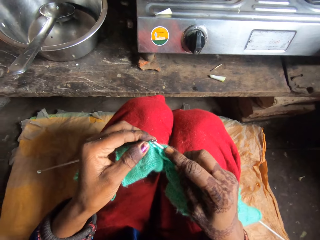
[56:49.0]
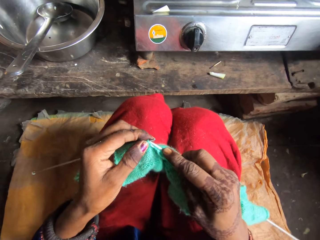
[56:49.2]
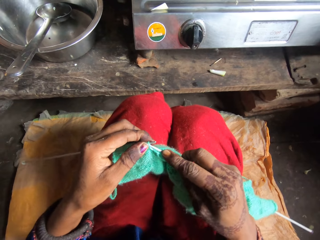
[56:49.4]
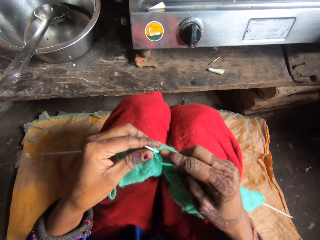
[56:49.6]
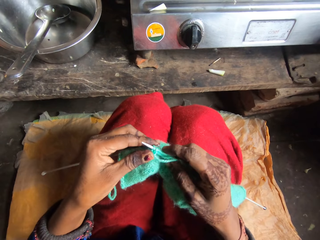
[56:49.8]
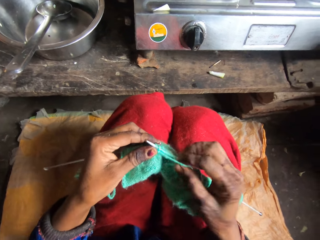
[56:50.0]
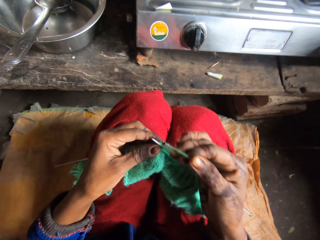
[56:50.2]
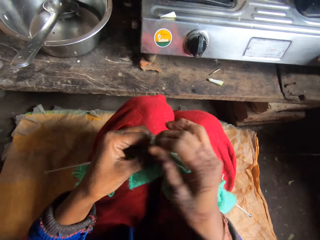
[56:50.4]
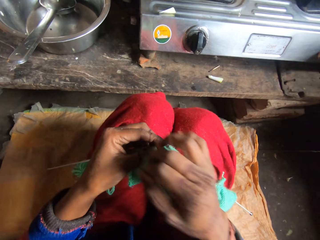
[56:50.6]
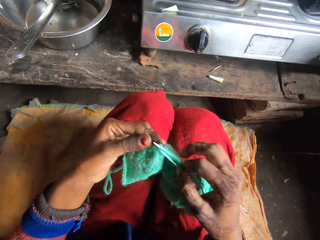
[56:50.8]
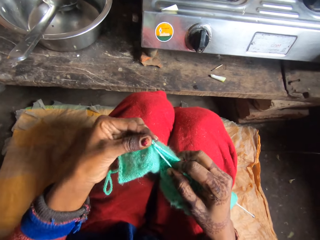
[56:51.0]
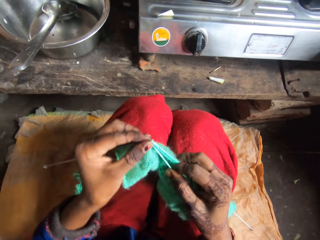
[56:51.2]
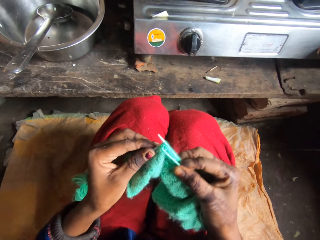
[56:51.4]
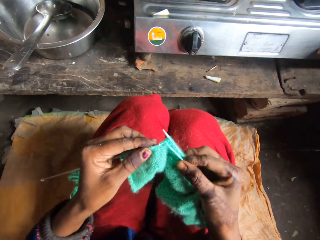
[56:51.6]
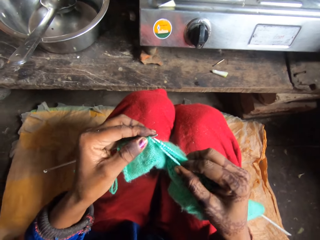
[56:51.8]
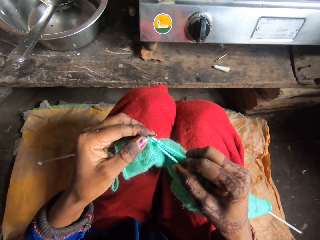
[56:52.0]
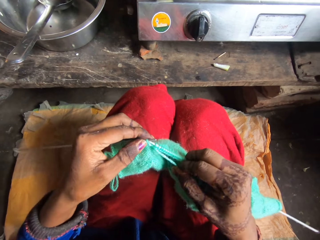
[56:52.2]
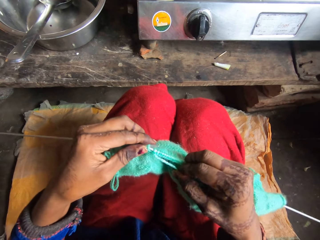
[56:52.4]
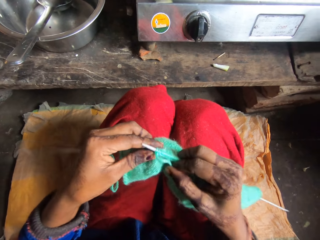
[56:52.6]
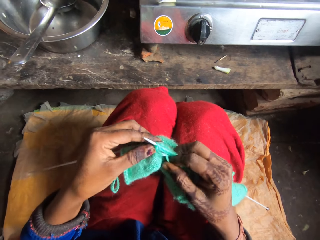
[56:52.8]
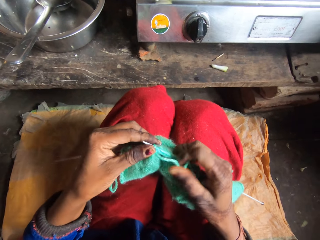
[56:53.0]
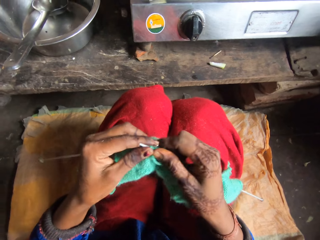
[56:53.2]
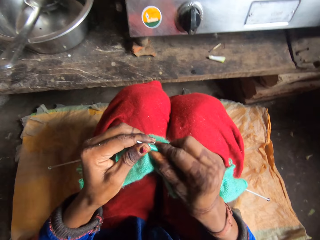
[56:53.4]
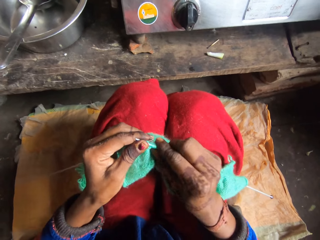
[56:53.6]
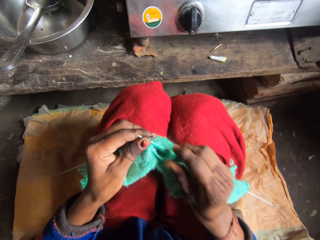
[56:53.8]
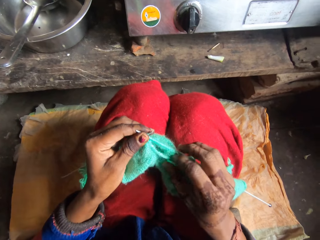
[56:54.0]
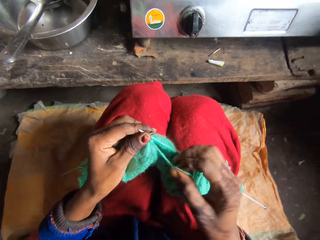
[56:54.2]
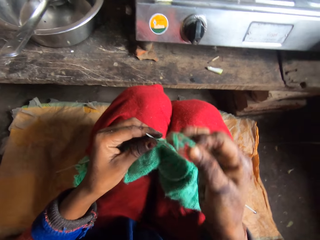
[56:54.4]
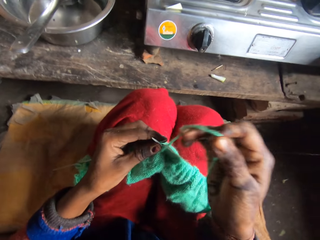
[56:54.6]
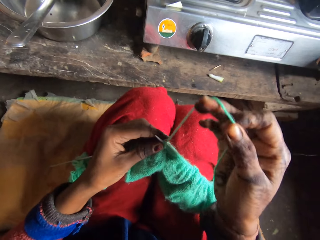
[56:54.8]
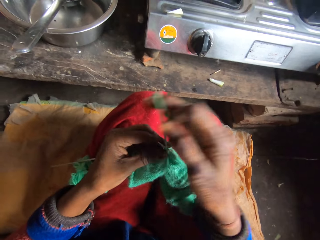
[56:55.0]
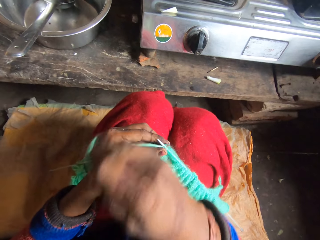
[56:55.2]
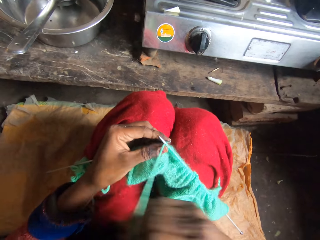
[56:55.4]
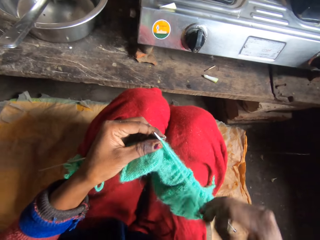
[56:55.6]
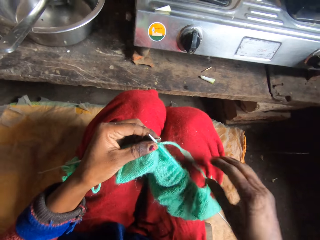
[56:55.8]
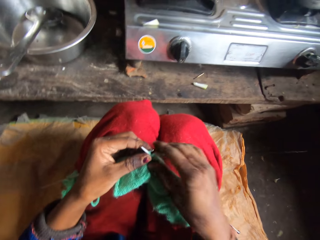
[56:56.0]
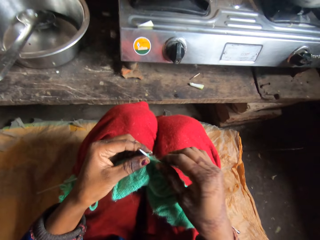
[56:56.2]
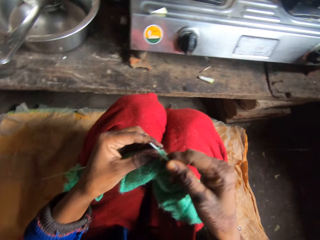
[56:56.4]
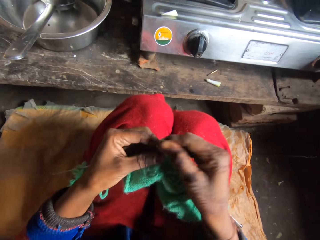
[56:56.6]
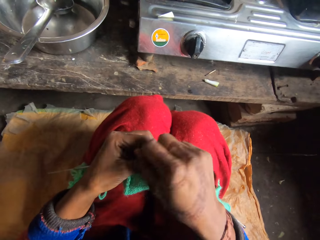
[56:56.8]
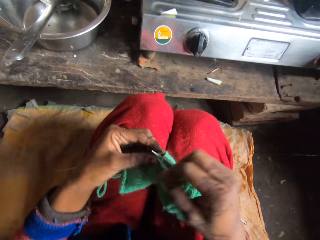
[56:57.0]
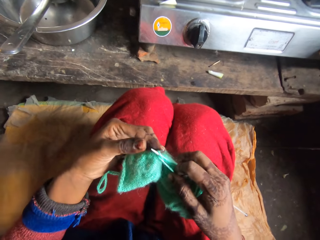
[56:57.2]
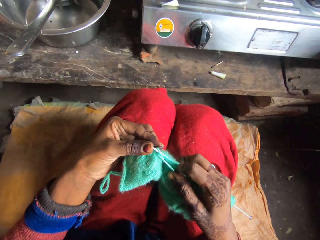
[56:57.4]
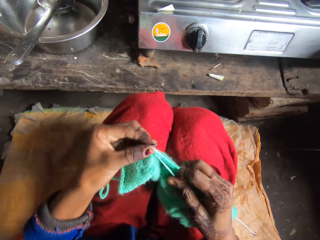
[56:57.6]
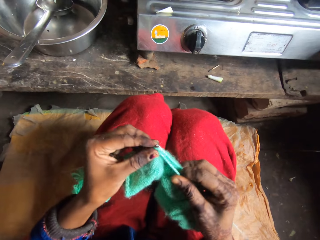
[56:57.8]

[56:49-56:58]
The camera wearer rolls the yarn over the needle. They knit the yarn with the needle. They roll the yarn over the needle. They weave the fabric.

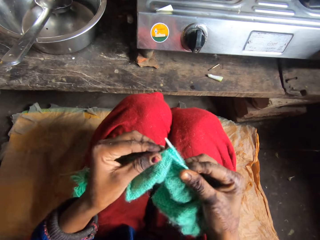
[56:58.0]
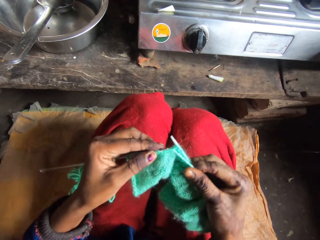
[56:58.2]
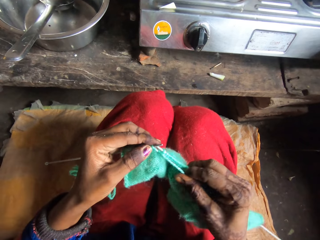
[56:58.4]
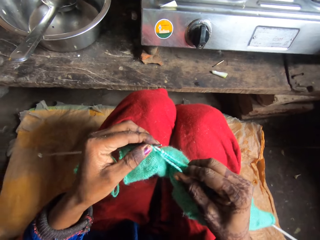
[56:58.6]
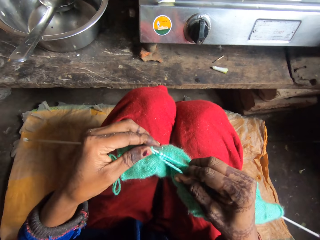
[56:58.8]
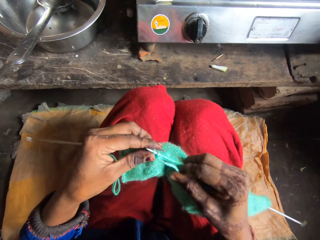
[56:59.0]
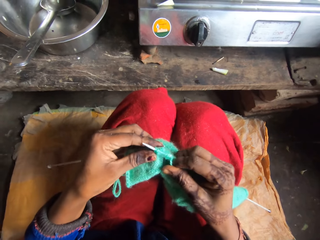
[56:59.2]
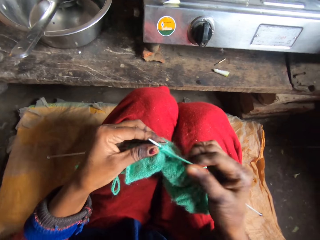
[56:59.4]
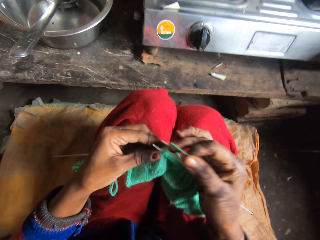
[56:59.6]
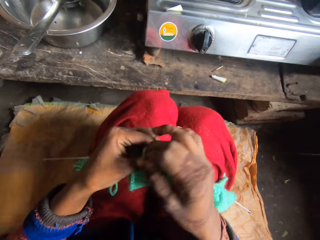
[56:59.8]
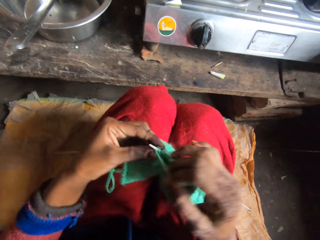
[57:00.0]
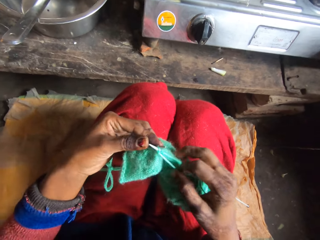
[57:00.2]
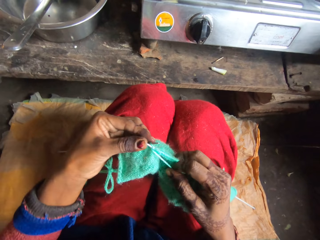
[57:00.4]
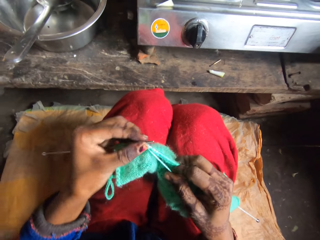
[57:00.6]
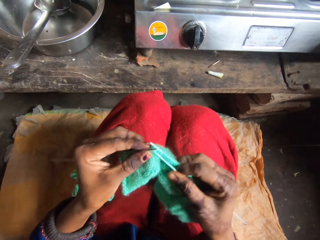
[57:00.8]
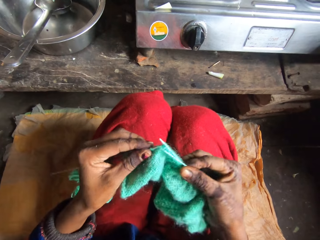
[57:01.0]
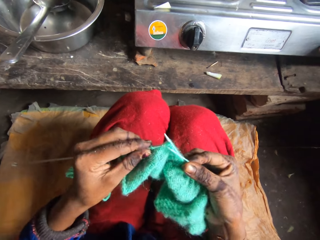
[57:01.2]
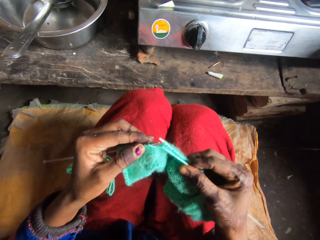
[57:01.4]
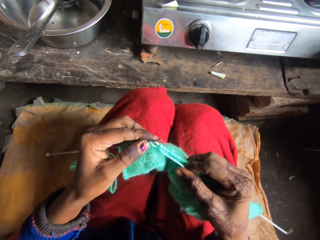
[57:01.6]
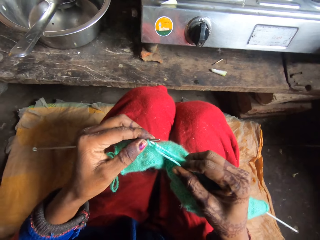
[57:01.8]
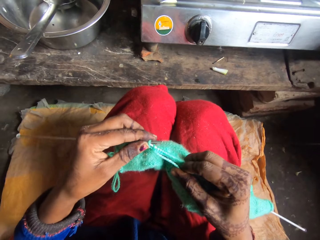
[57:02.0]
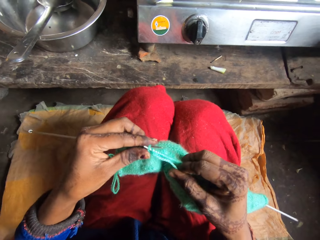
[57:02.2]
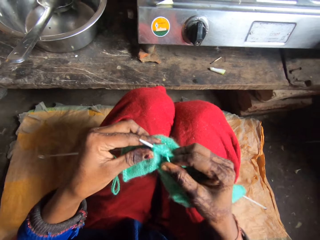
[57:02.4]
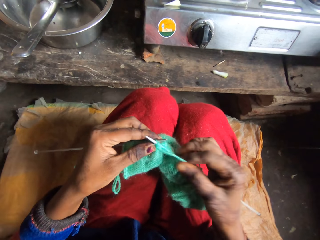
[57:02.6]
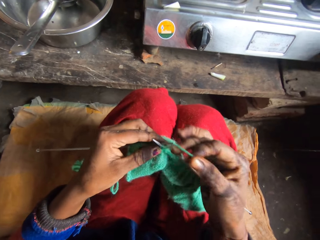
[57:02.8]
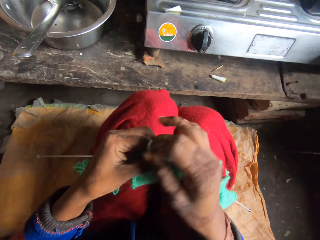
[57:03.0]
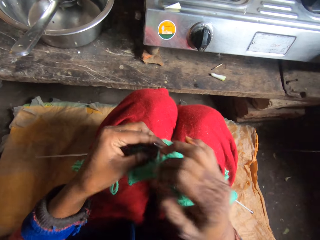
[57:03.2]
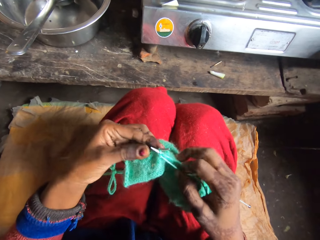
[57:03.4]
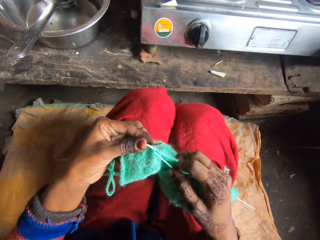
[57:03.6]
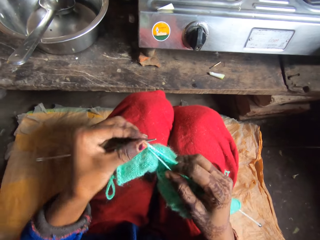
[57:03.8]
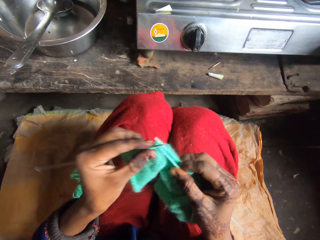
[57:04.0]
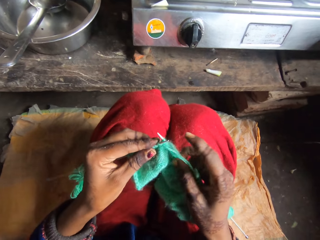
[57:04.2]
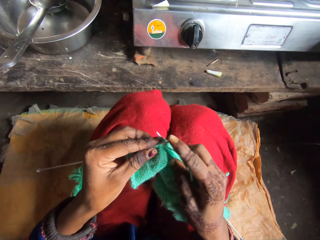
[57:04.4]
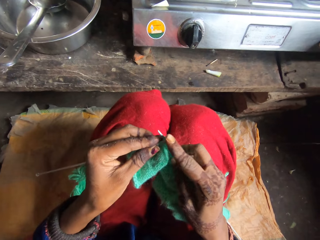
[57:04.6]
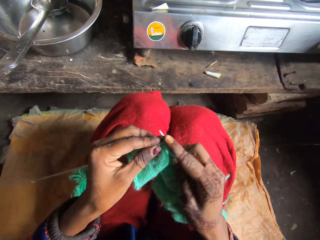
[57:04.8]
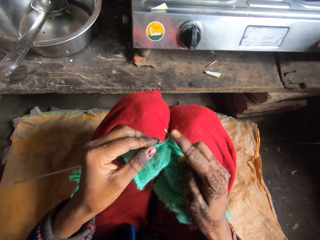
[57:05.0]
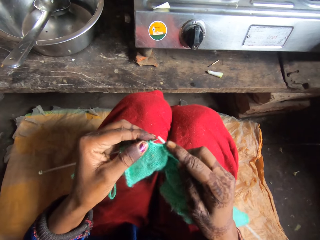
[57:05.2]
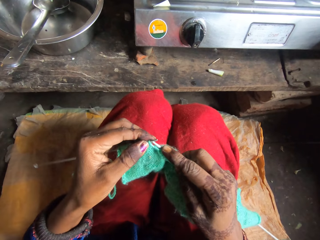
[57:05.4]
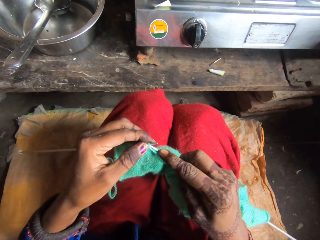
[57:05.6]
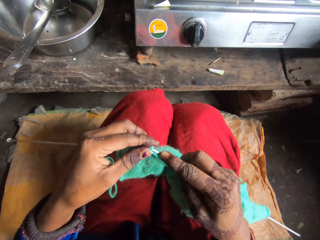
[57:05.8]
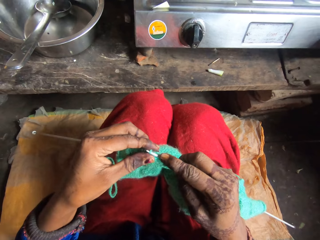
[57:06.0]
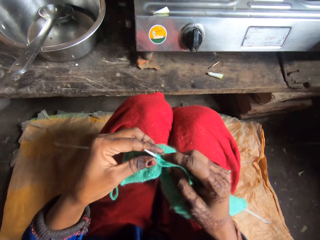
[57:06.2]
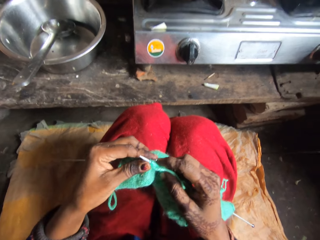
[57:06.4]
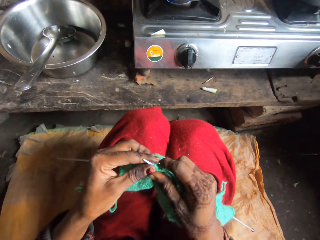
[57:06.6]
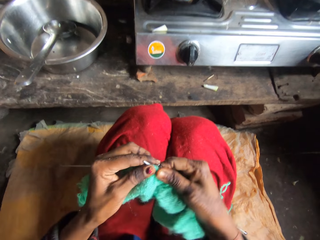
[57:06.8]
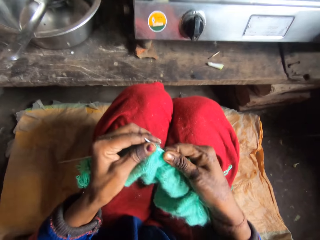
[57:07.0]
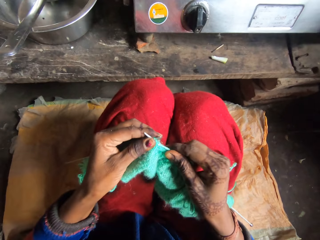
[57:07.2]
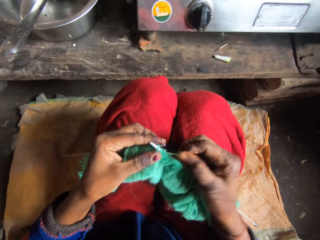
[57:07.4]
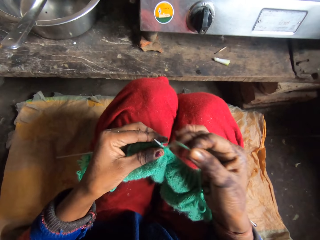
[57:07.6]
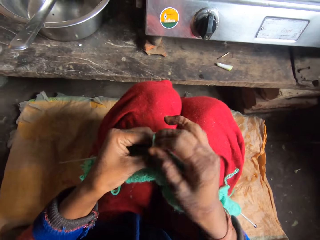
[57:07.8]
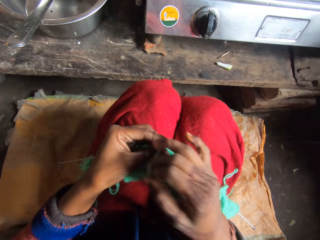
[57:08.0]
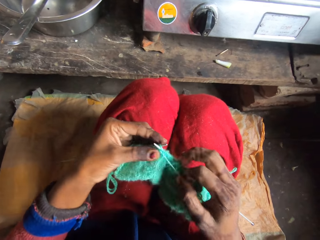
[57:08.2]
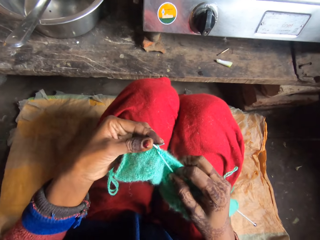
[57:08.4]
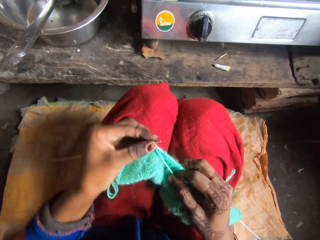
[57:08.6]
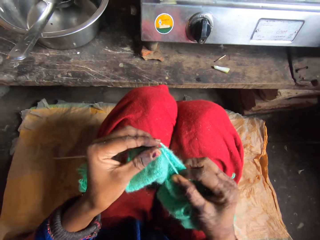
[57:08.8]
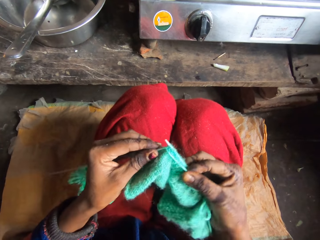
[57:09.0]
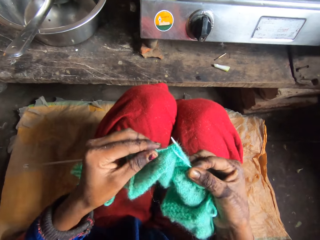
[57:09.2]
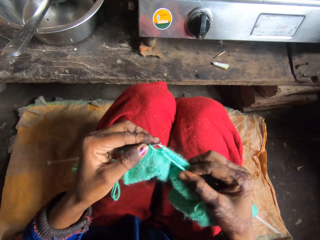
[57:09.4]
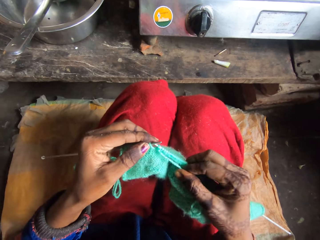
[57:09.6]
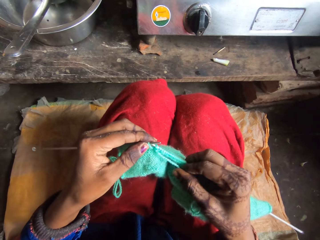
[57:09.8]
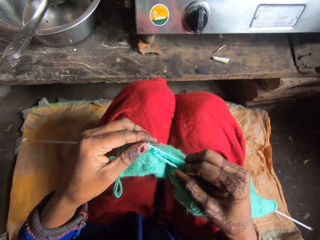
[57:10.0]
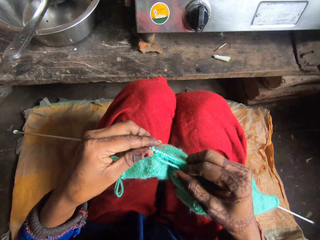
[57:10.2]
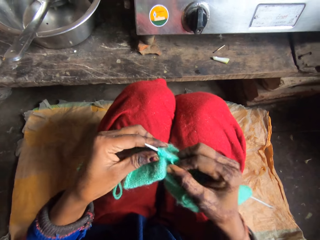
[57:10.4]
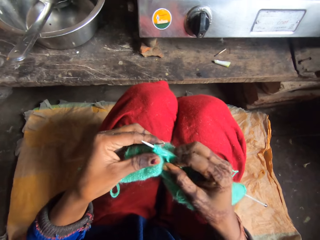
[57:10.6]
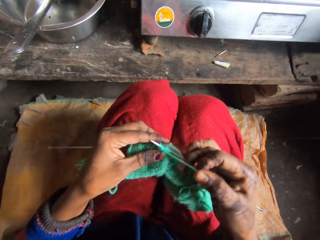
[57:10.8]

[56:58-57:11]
The camera wearer rolls the yarn or thread over the needle. They knit the yarn with the needle. They roll the yarn over the needle. They knit the yarn with the needle. They move the thread. They roll the yarn over the needle. They knit the yarn with the needle.
